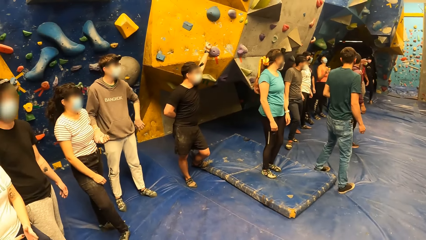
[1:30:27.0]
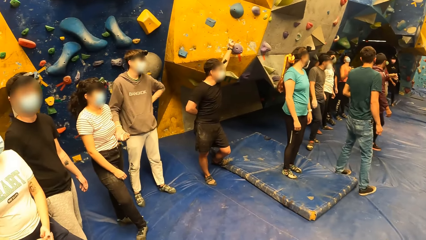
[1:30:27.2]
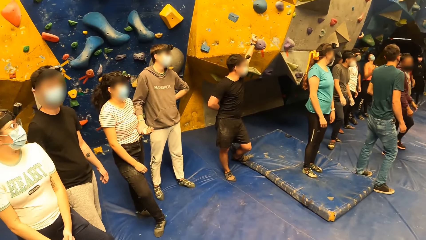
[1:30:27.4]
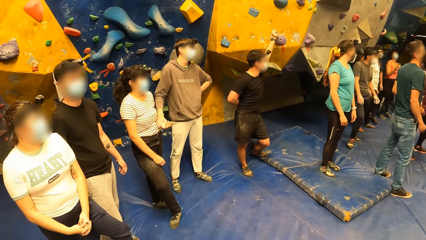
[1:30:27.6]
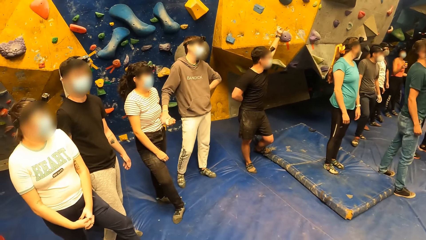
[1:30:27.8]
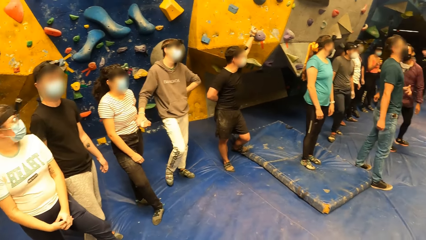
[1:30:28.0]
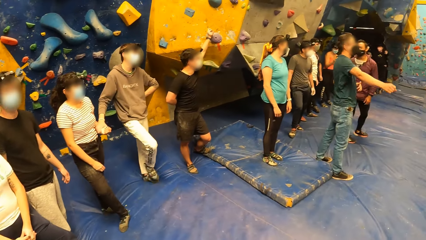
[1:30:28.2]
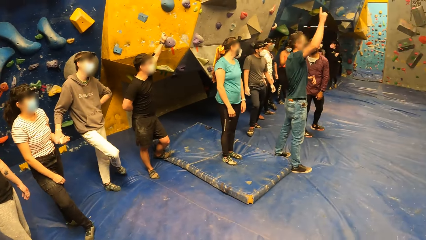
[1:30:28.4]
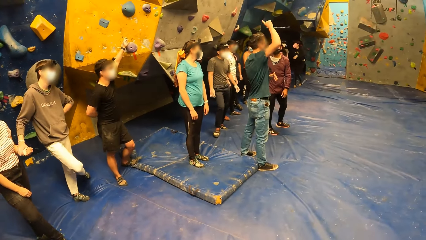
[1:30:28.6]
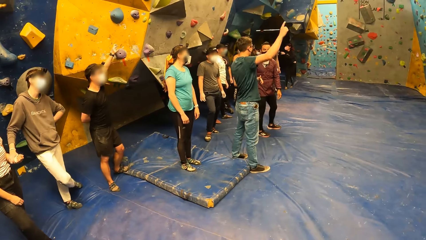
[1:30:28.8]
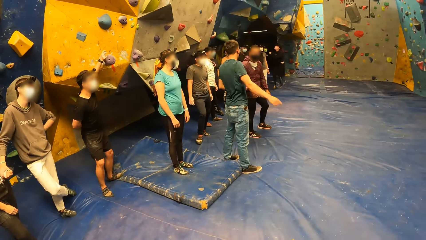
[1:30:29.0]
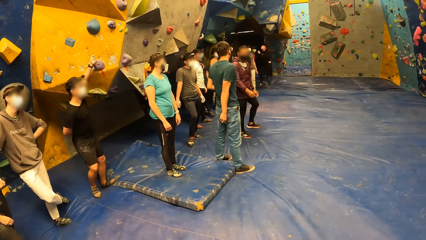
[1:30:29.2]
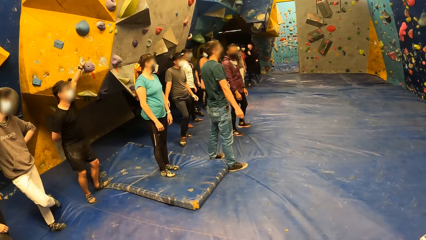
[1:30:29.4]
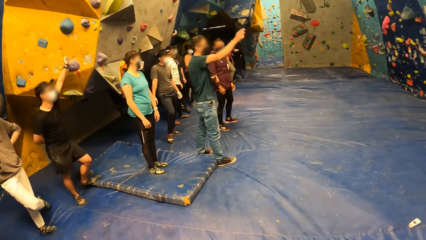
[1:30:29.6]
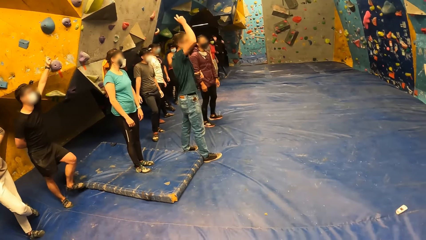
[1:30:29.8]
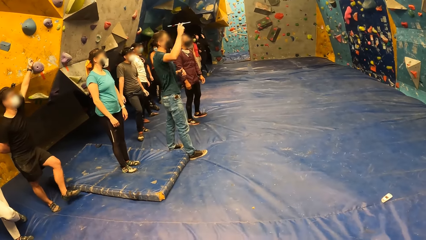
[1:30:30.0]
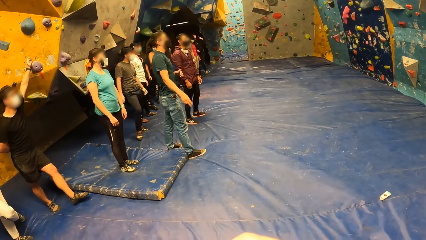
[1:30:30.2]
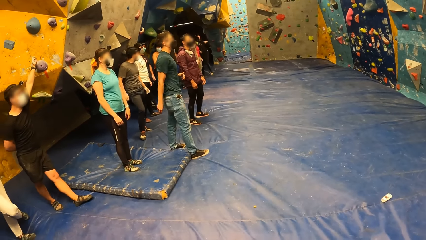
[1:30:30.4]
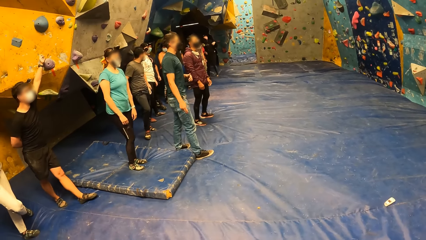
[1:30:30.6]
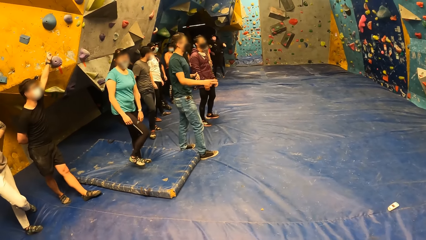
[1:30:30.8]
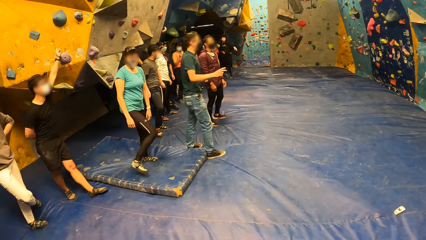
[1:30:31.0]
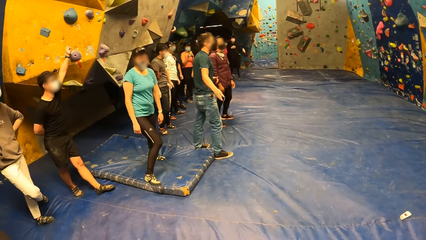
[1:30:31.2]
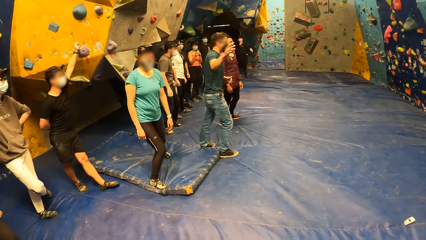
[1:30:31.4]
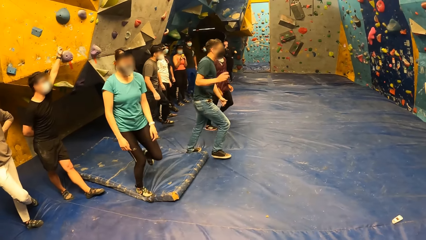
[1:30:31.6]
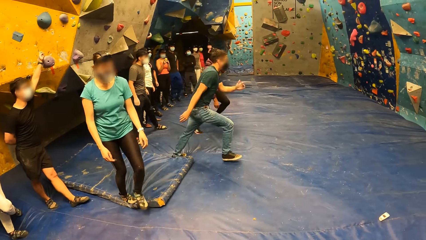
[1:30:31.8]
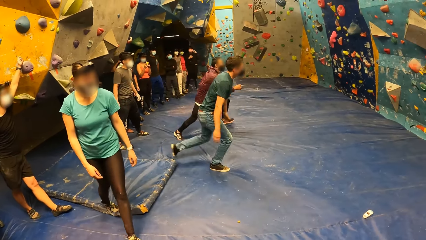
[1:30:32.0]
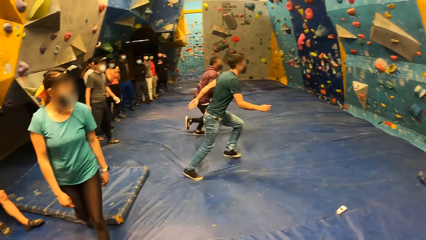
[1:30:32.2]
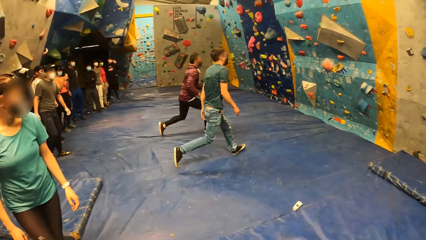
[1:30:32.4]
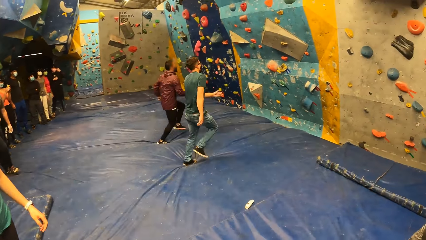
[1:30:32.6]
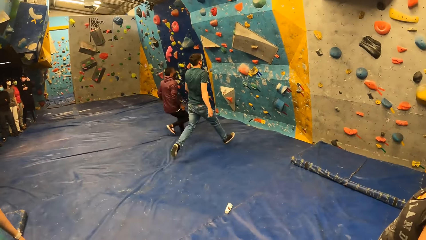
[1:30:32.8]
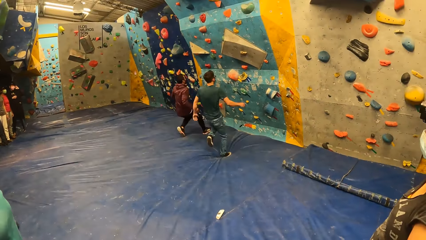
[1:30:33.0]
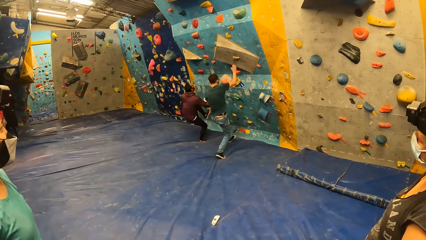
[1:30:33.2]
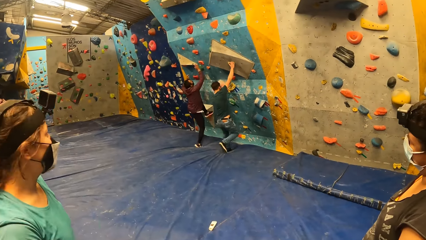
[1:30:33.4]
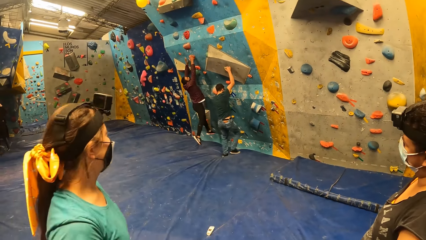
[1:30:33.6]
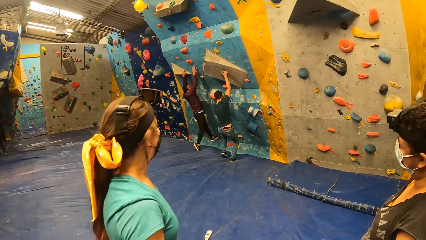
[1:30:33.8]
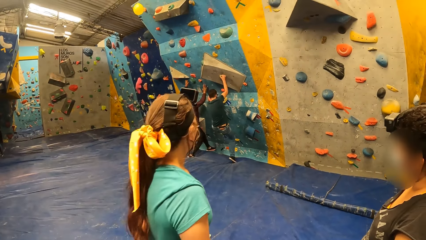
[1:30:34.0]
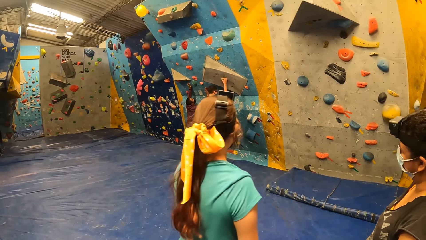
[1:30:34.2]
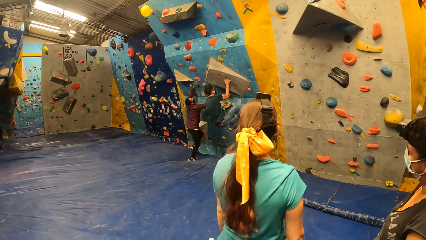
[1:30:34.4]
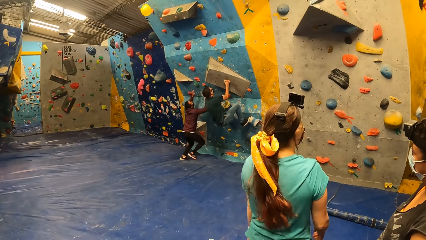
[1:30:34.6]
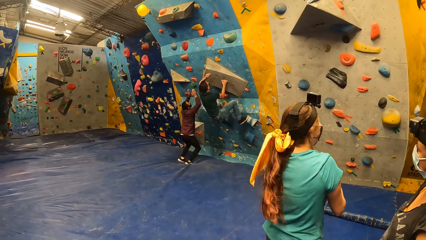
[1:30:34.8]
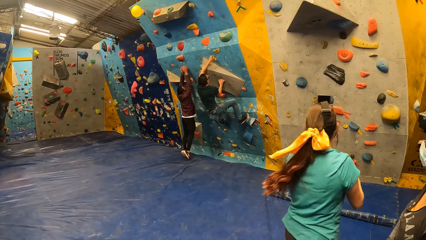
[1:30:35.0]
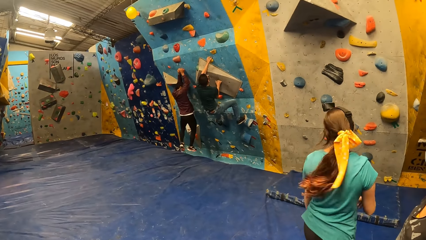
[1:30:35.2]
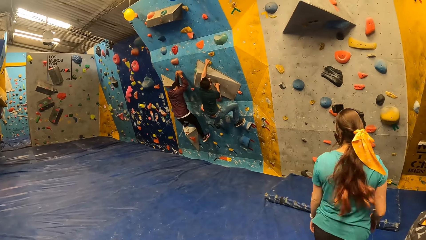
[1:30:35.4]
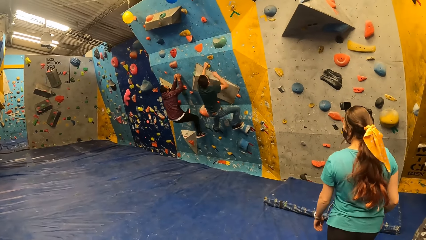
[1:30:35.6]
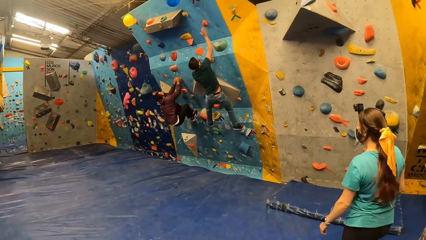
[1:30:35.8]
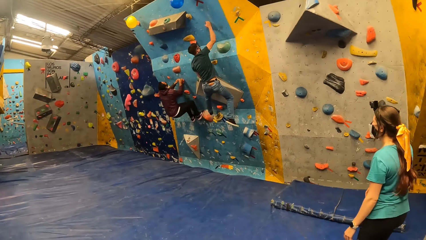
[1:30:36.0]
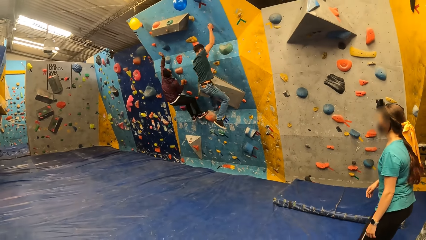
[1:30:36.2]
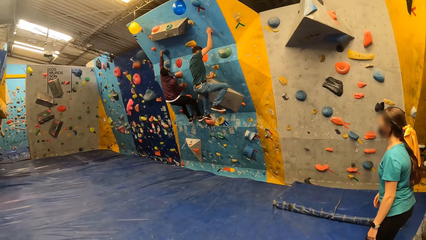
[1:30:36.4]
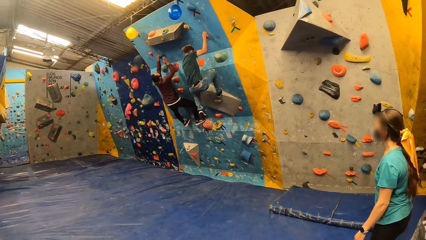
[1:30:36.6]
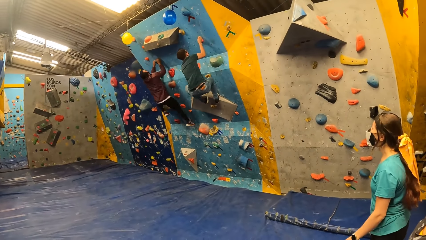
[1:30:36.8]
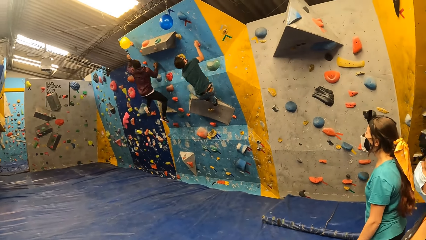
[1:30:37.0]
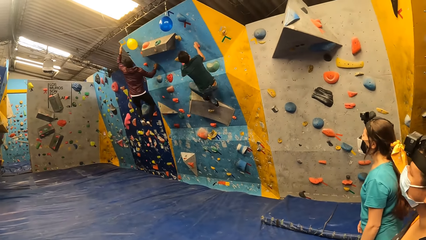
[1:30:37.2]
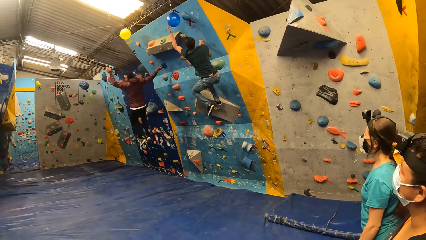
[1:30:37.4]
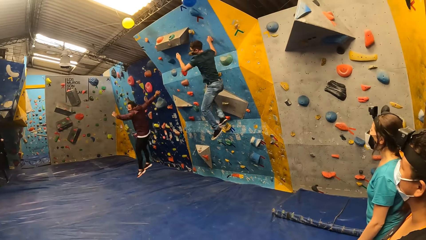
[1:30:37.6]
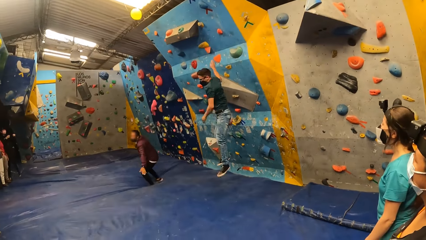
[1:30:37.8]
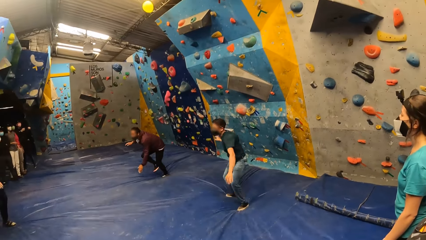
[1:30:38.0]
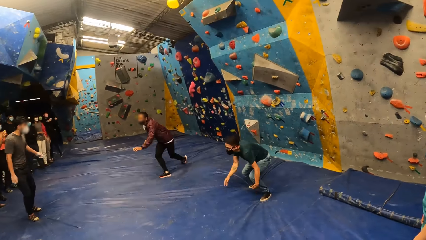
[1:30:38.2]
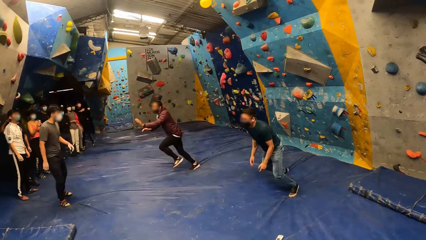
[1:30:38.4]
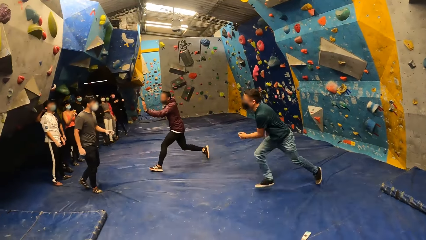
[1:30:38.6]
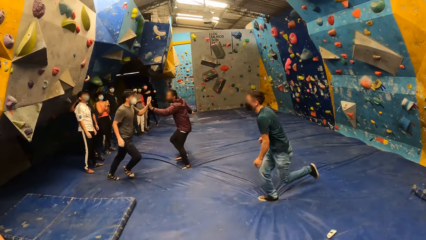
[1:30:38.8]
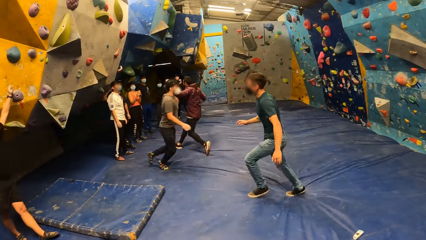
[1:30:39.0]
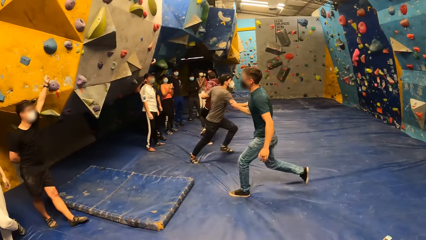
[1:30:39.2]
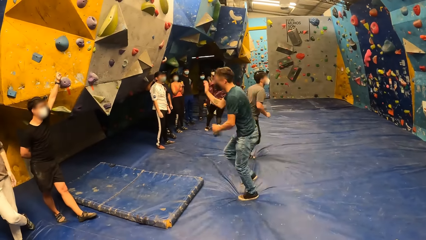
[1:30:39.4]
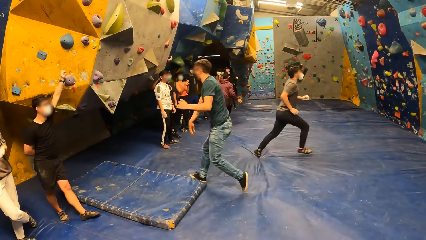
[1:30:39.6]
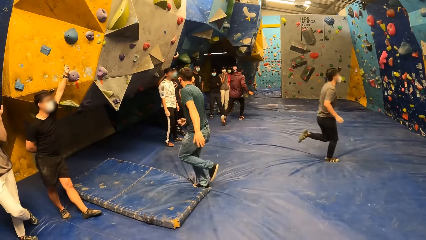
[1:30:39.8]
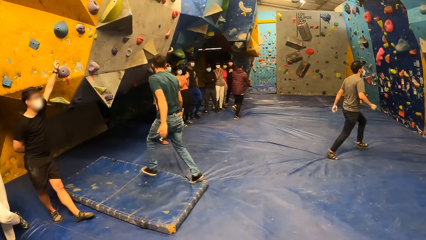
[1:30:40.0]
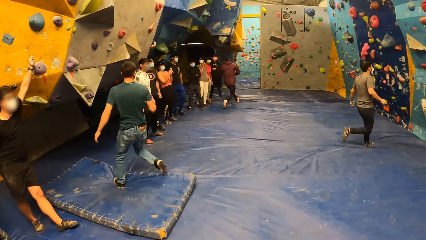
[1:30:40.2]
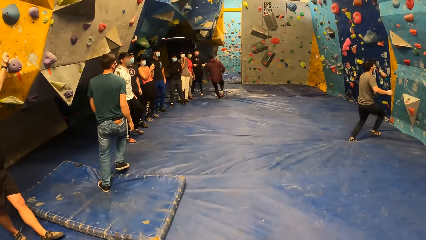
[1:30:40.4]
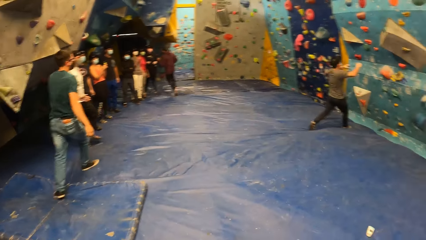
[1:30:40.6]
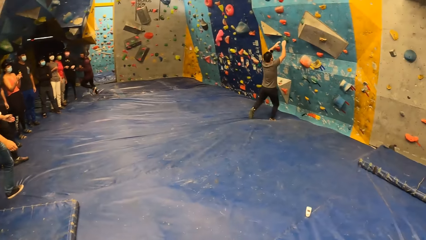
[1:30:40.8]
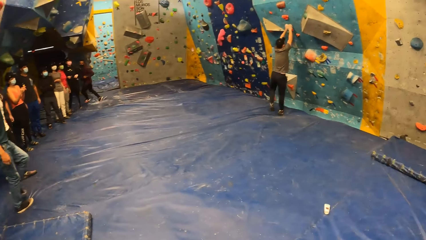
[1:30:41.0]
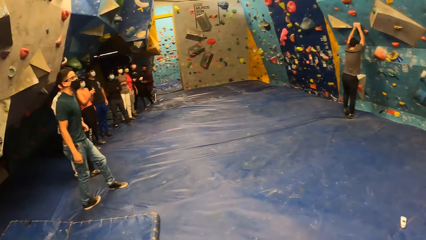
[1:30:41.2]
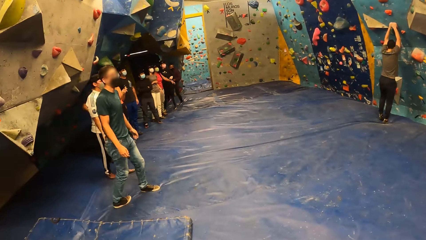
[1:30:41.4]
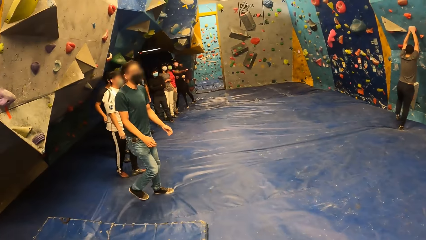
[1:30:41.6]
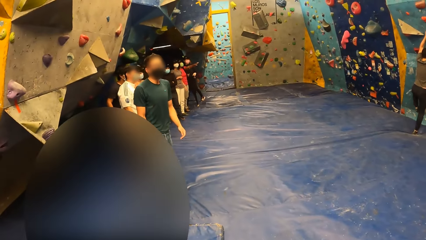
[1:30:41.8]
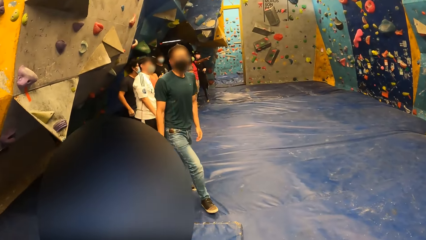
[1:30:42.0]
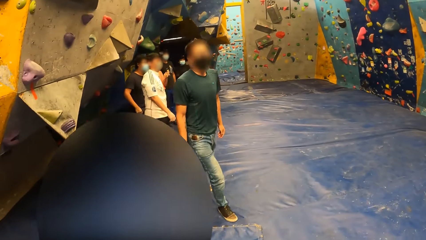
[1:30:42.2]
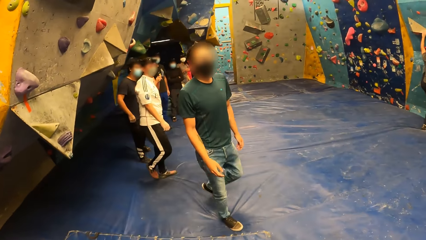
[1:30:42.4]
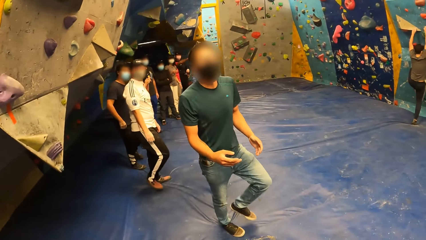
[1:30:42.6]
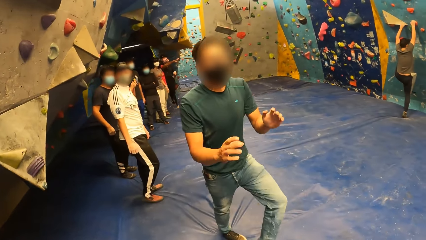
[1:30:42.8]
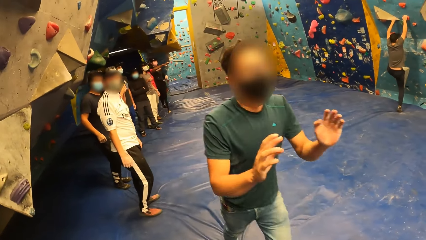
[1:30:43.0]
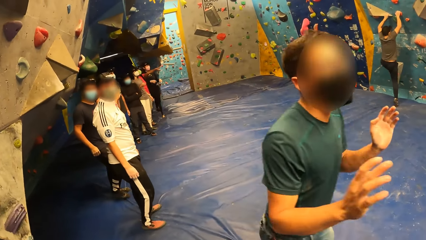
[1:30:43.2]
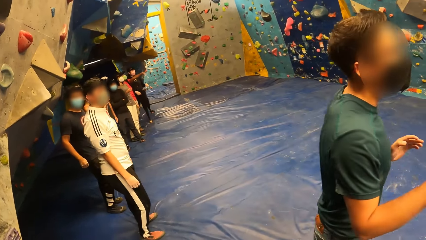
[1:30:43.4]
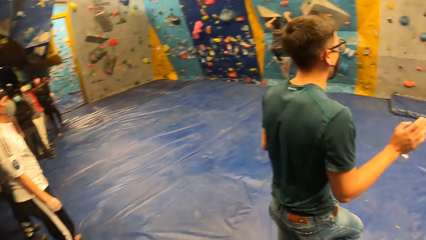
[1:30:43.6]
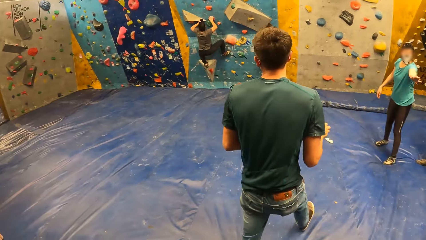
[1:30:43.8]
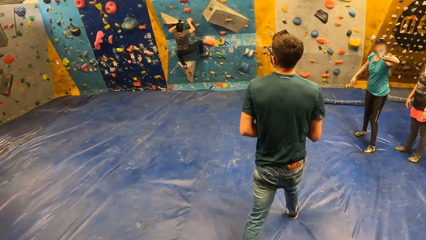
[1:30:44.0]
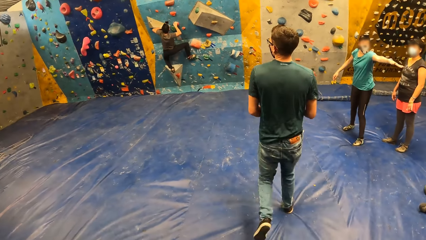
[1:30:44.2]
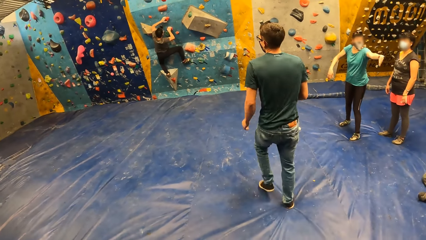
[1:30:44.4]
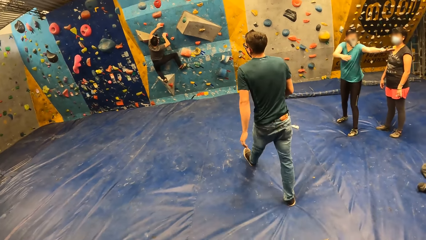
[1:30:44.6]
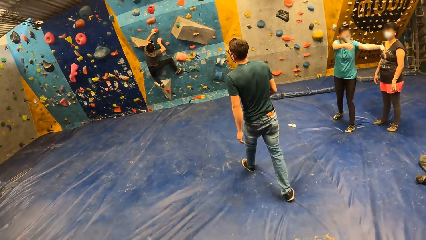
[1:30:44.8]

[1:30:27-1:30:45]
A man runs towards the boulder. A second man runs towards the boulder. A woman walks around. The first man jumps on a bouldering wall with both hands. The second man climbs the bouldering wall with both hands. The first man holds the boulder. The second man holds the boulder. The first man climbs the bouldering wall with both hands. The first man taps a yellow balloon with his left hand. The second man taps a blue balloon with his left hand. The first man jumps down from the bouldering wall on a crash pad. The second man jumps down from the bouldering wall on the crash pad. The first man interacts with a third man. The second man claps with the third man. The third man runs towards the boulder. The third man holds a climbing hold on the bouldering wall with both hands. The third man climbs the bouldering wall with both hands. The first man interacts with the camera wearer.
